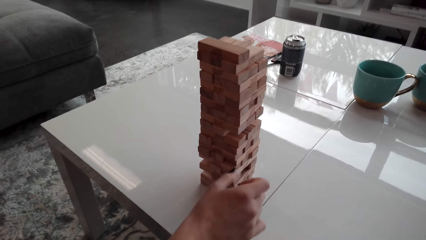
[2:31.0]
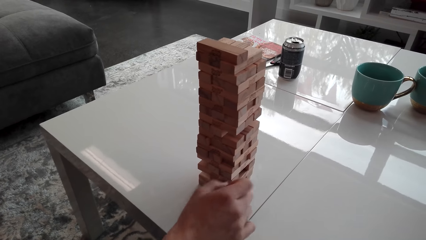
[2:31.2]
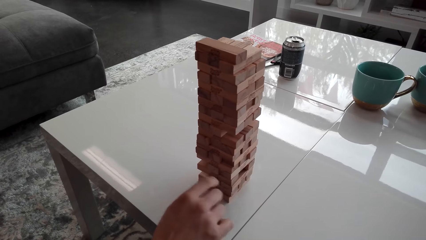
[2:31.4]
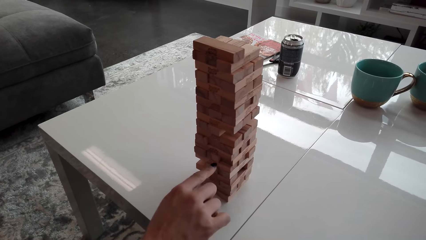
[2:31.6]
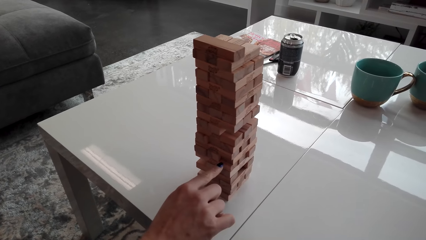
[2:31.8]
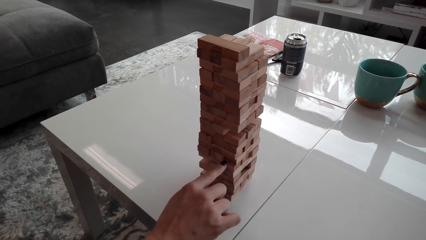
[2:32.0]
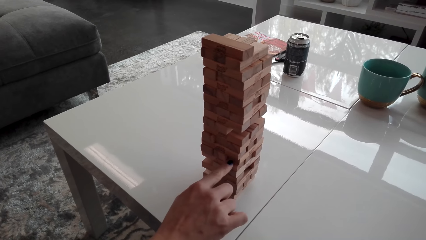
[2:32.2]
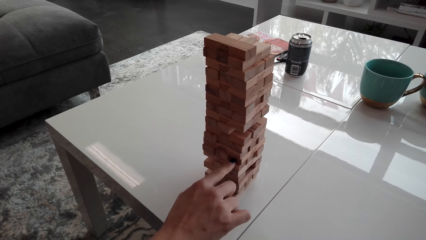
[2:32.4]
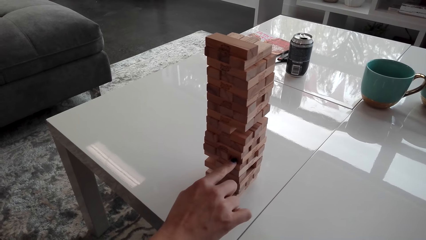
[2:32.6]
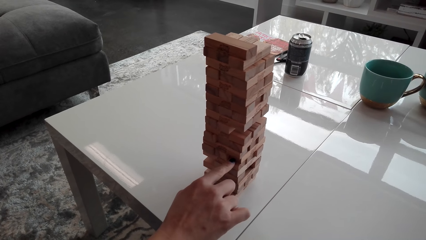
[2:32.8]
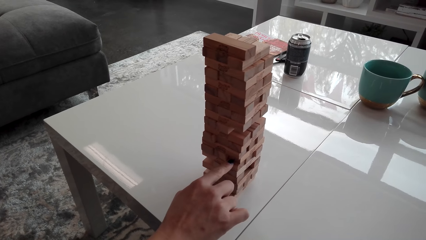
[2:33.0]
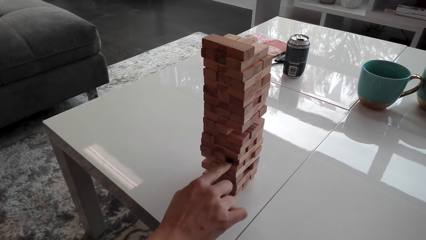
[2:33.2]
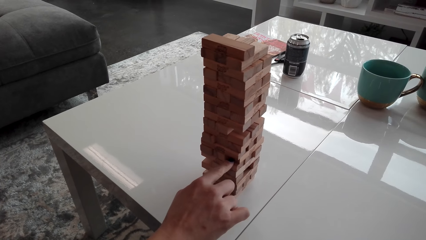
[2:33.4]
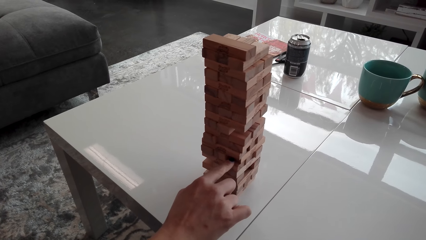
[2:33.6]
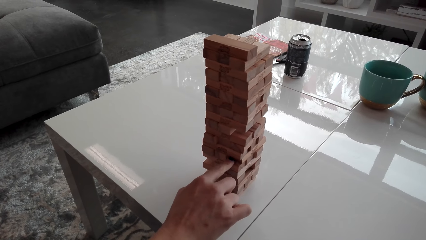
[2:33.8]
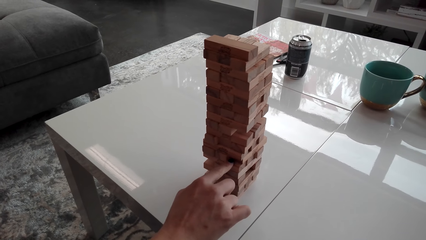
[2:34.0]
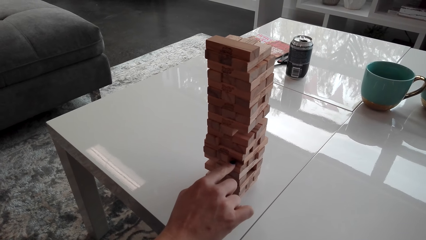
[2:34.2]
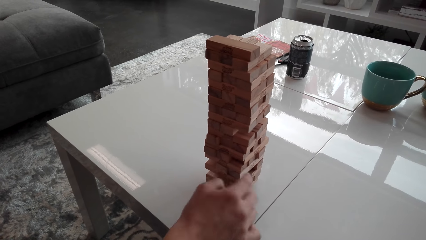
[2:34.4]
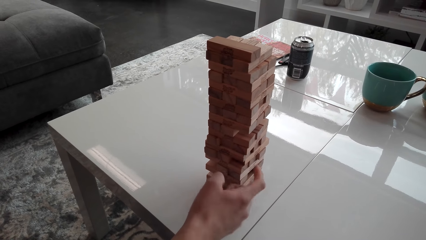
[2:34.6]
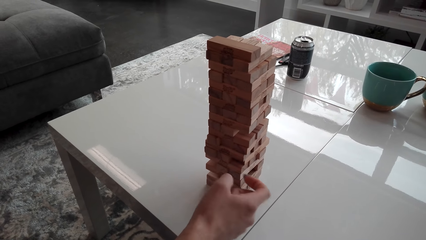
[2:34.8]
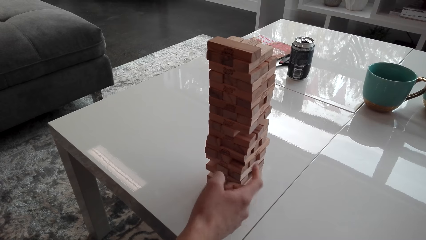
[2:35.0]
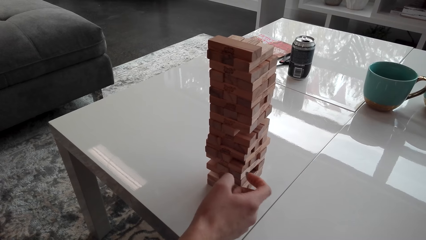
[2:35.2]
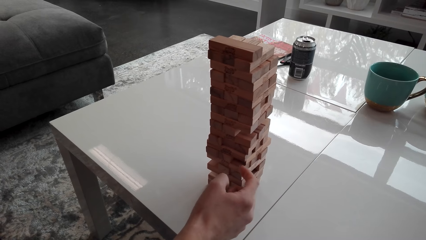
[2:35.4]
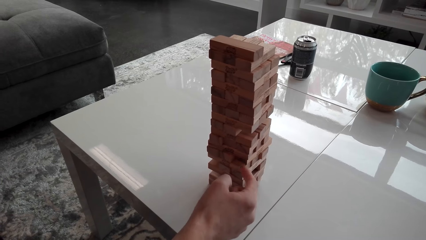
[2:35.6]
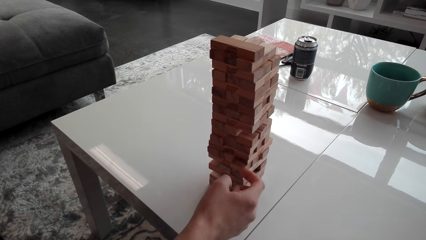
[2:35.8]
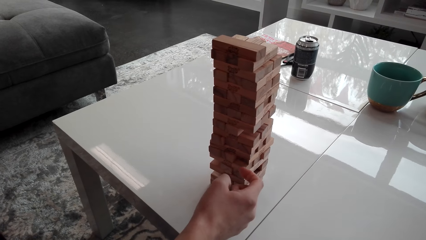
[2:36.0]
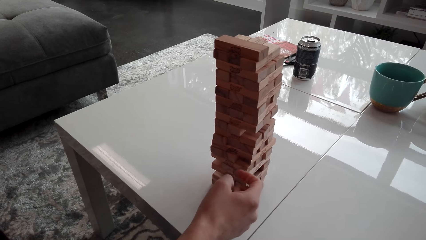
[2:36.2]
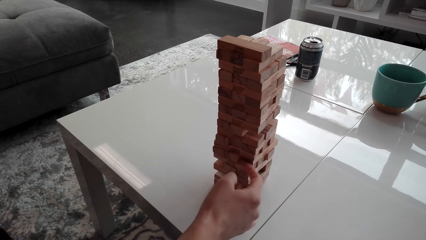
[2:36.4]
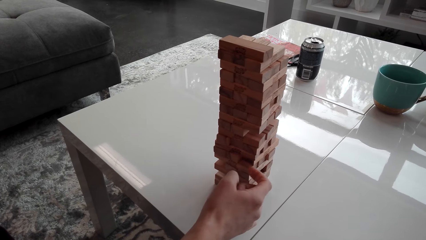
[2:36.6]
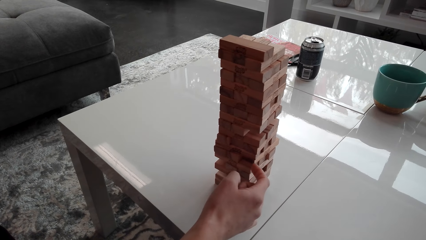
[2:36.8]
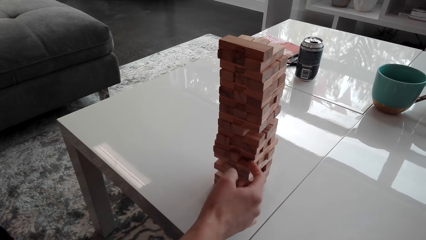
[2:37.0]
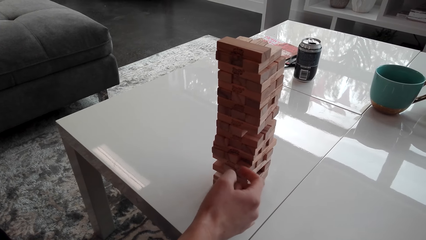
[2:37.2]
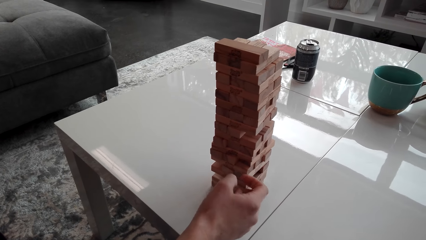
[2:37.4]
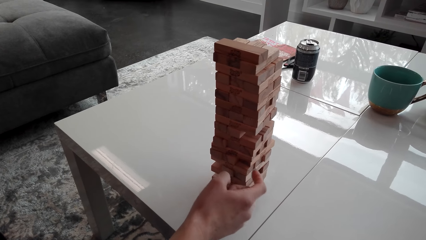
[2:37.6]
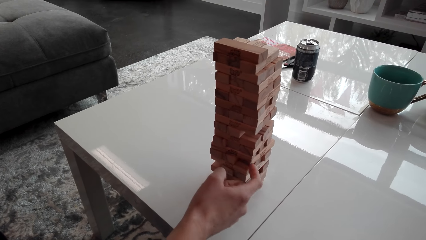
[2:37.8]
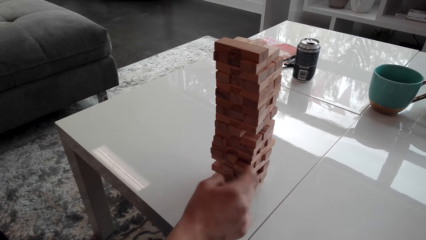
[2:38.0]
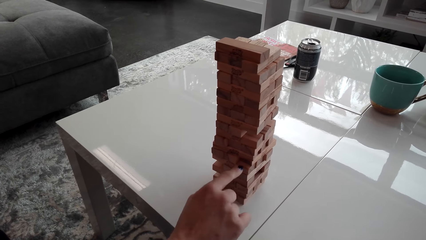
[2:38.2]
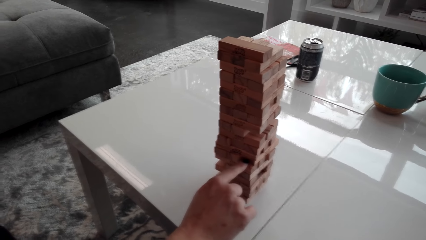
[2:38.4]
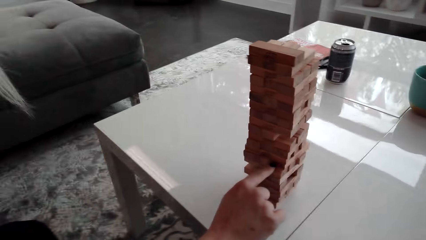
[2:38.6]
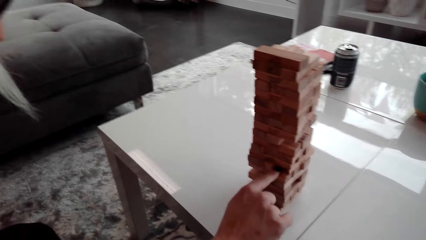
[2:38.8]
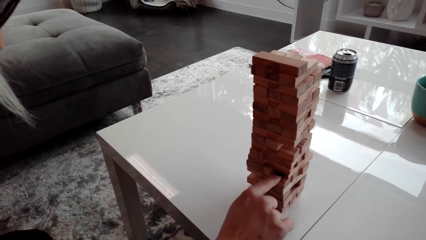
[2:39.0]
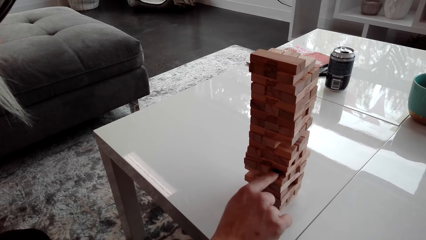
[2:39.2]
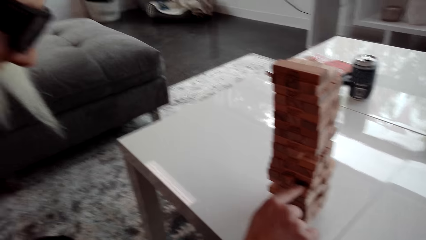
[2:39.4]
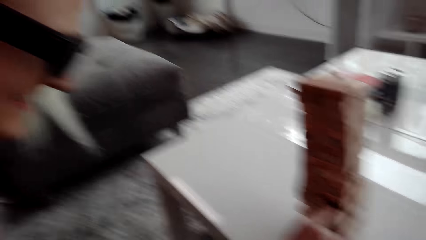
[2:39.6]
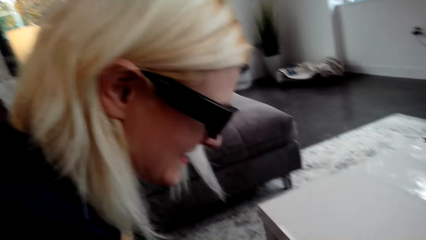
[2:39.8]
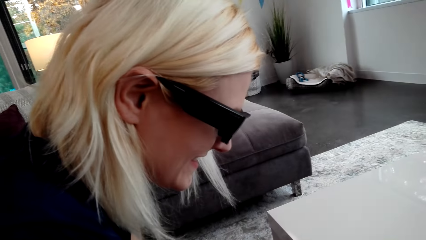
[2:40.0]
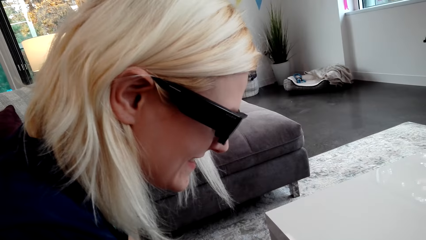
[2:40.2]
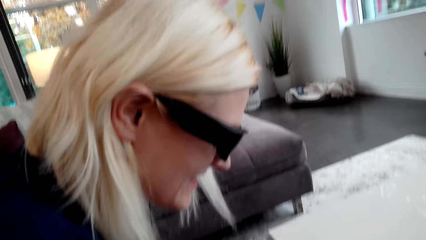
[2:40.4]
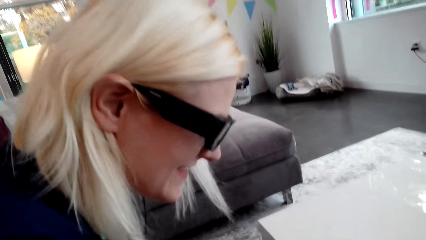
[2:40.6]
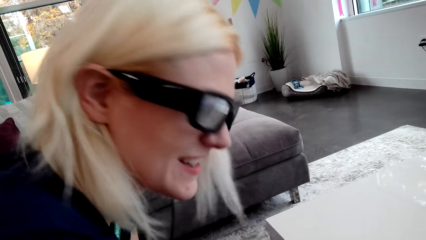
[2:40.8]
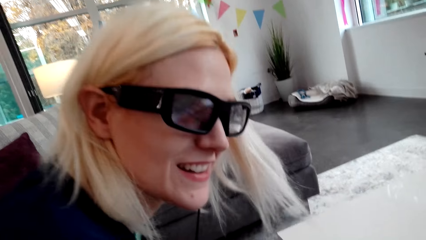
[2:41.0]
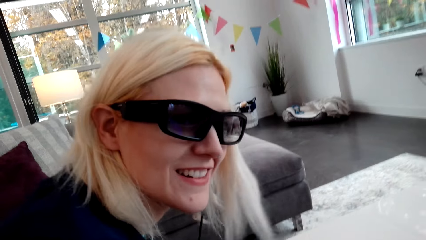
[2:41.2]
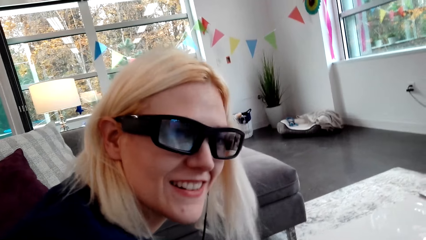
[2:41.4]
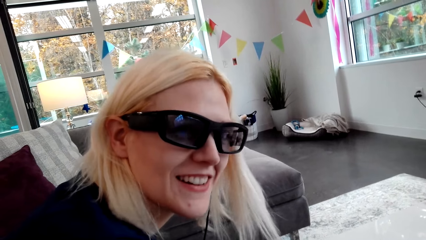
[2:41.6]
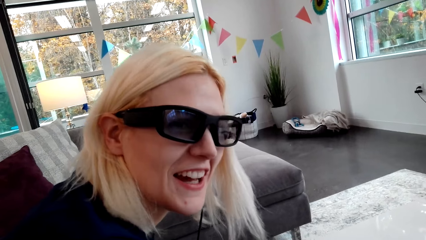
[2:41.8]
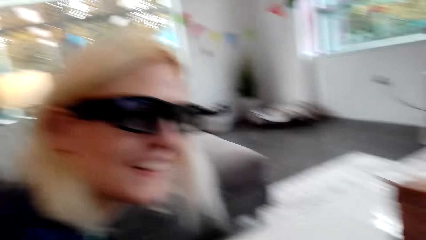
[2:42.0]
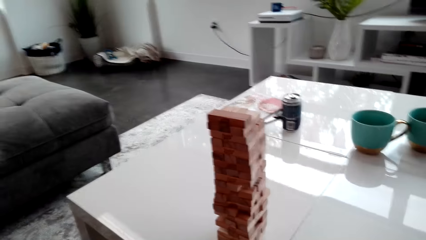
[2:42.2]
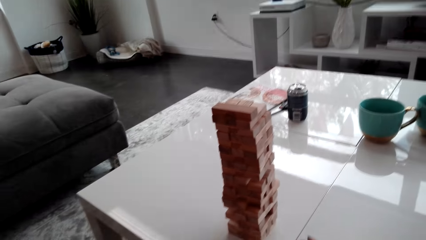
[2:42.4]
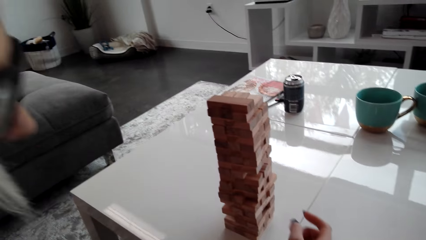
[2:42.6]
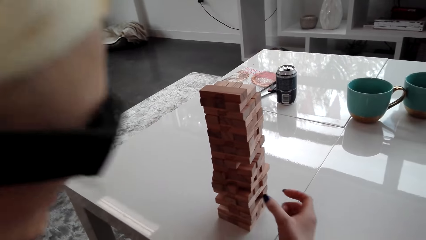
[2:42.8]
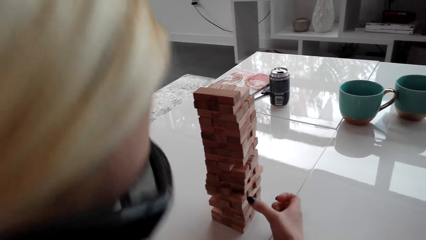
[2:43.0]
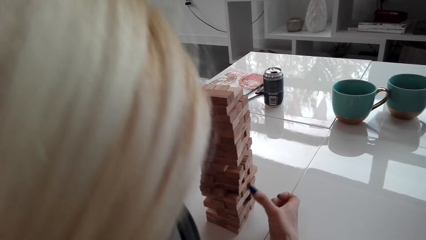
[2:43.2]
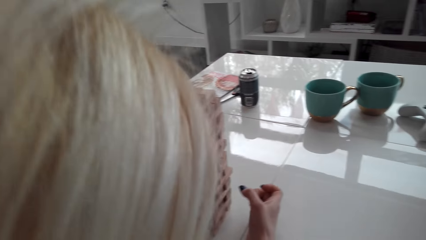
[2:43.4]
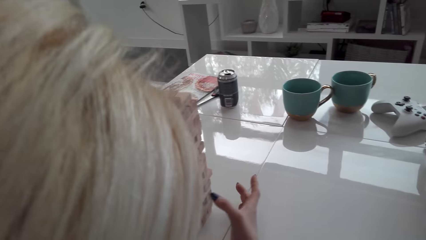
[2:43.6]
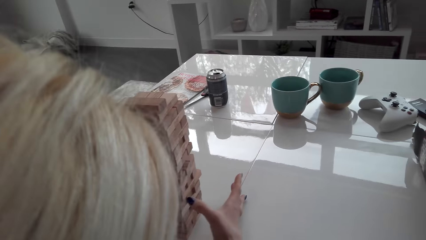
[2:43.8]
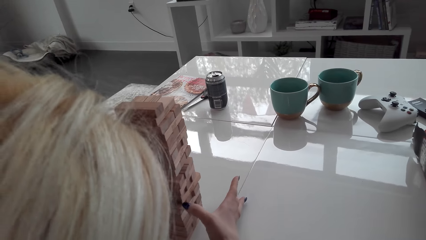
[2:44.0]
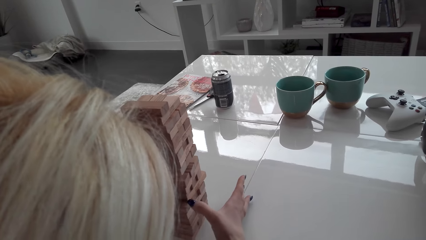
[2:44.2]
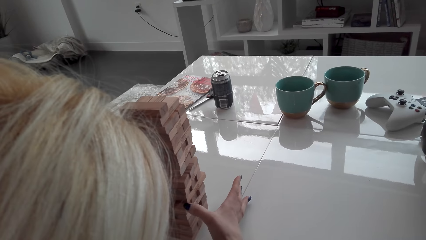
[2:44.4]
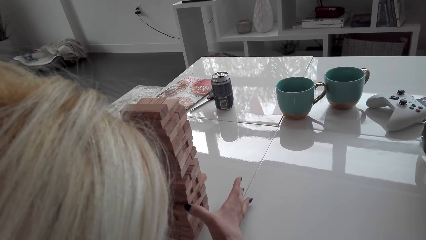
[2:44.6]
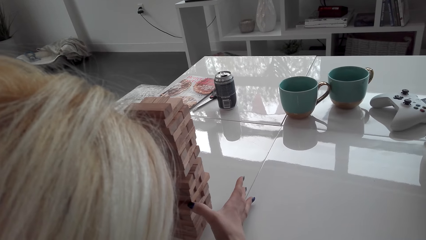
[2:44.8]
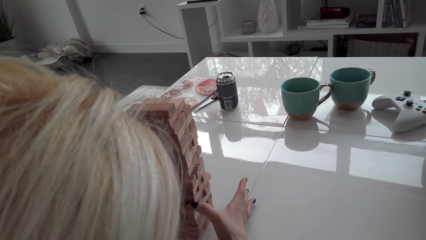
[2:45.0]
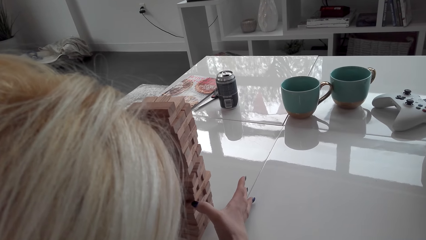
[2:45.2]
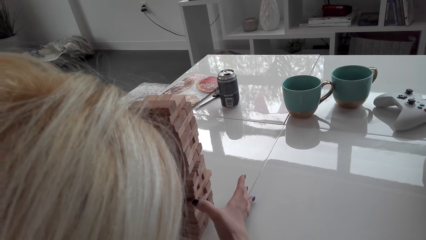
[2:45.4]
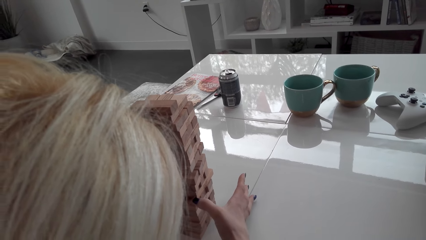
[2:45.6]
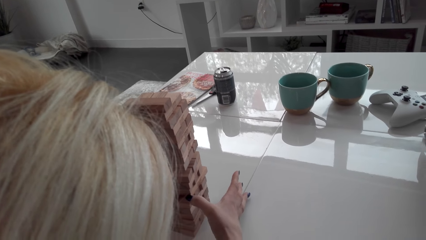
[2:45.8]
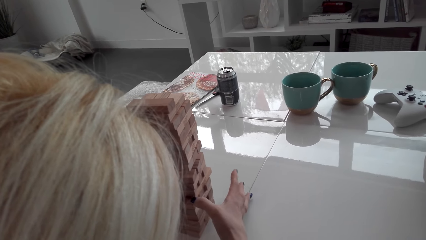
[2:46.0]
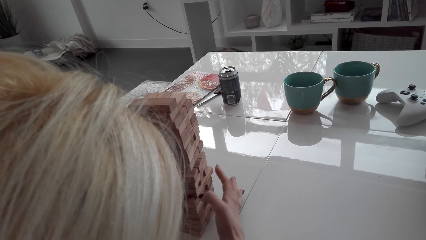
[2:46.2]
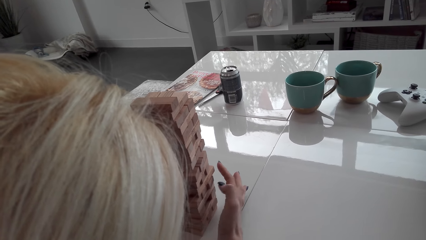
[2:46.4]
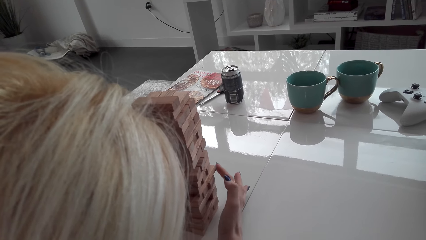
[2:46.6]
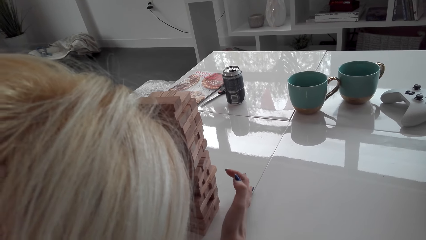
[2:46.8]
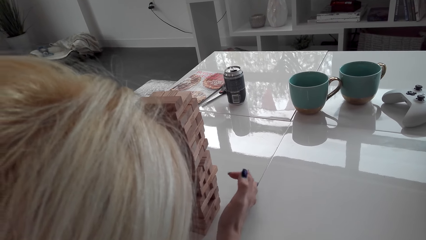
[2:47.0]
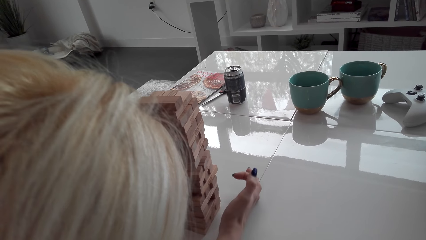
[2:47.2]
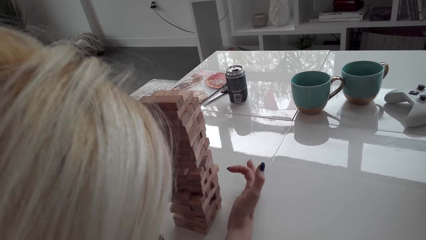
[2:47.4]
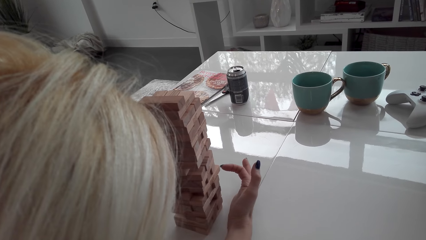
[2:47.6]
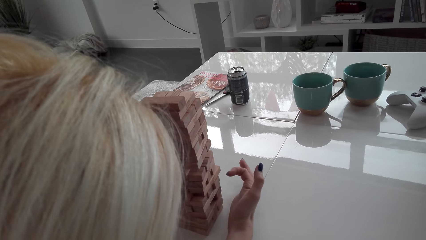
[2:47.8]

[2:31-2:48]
A lady tries to remove a block. The lady taps the block on the tower. The camera wearer looks around. They dialogue with the lady.
